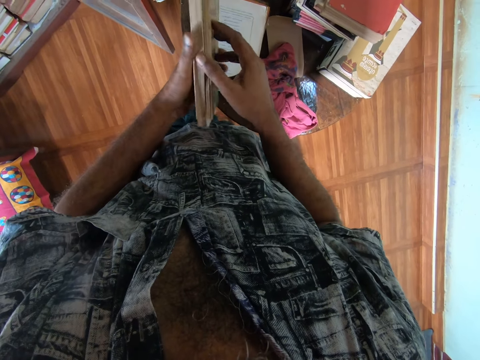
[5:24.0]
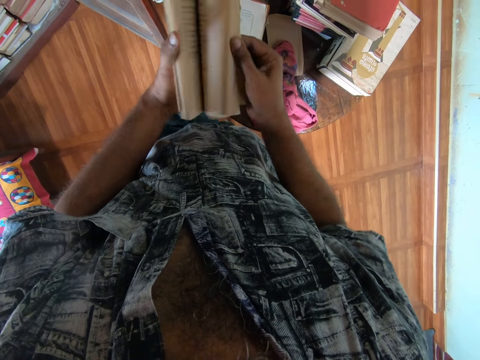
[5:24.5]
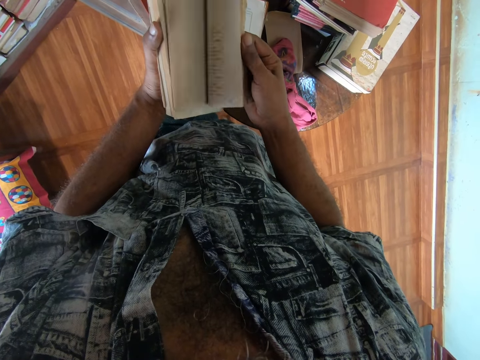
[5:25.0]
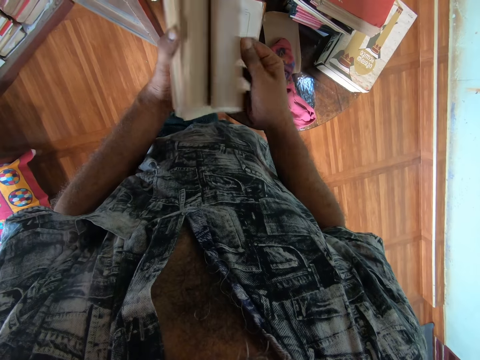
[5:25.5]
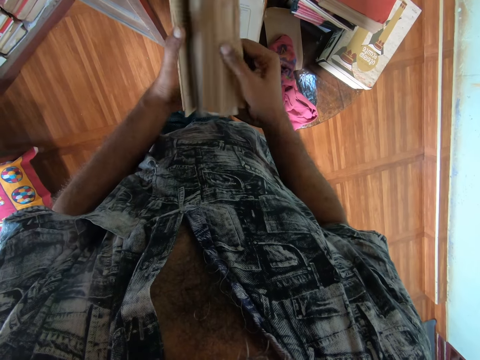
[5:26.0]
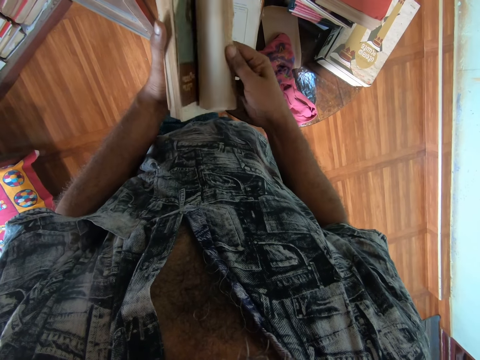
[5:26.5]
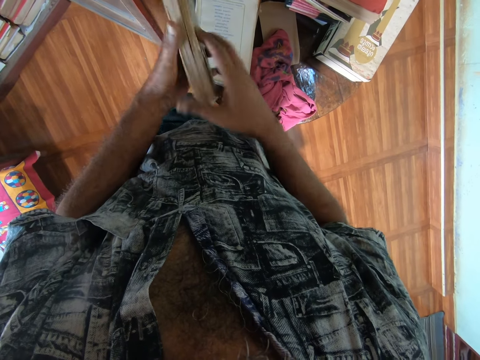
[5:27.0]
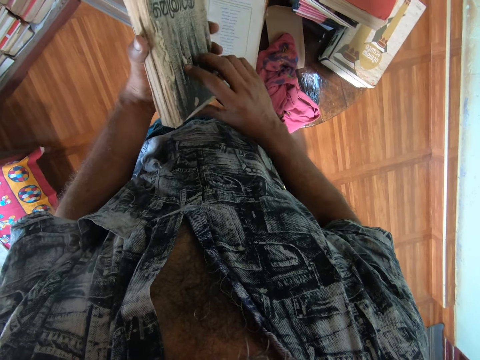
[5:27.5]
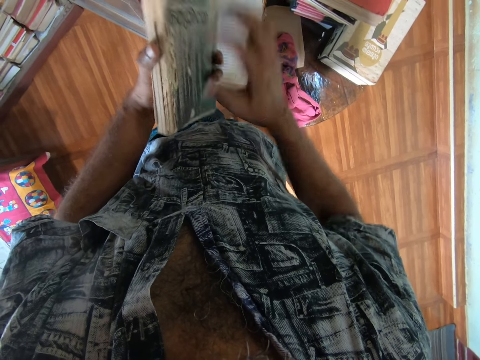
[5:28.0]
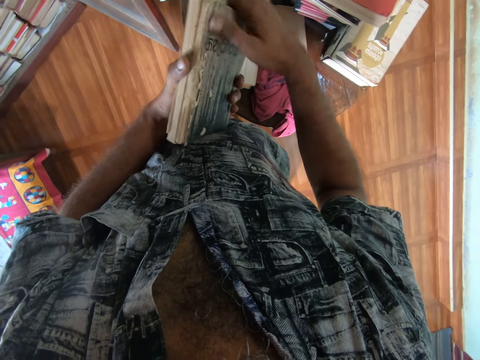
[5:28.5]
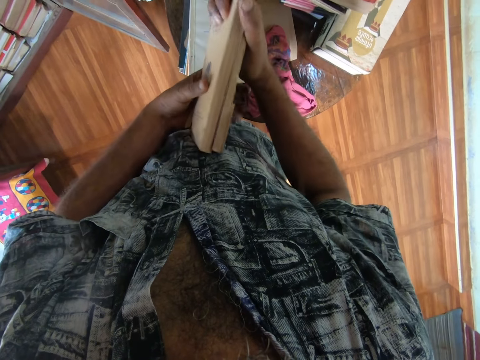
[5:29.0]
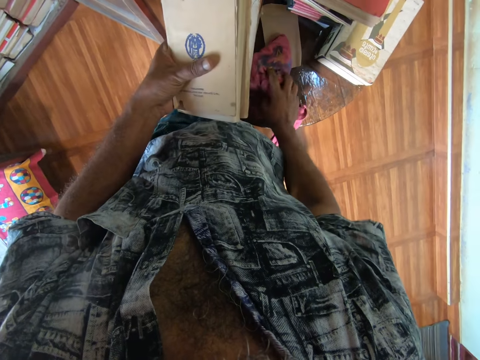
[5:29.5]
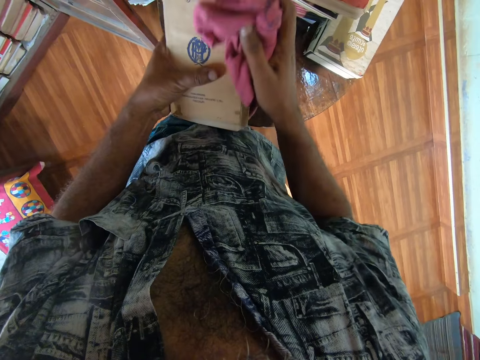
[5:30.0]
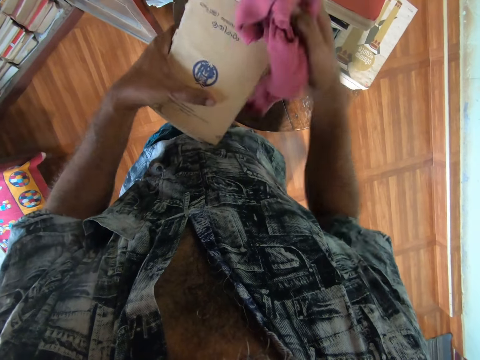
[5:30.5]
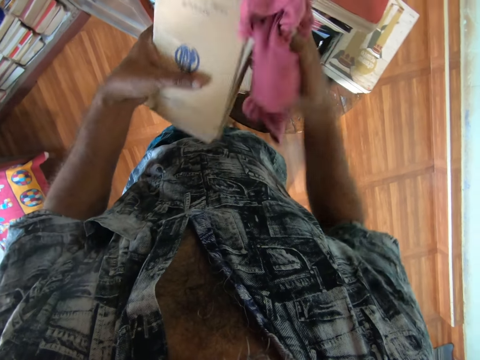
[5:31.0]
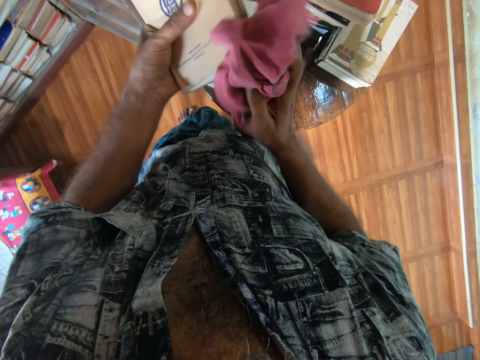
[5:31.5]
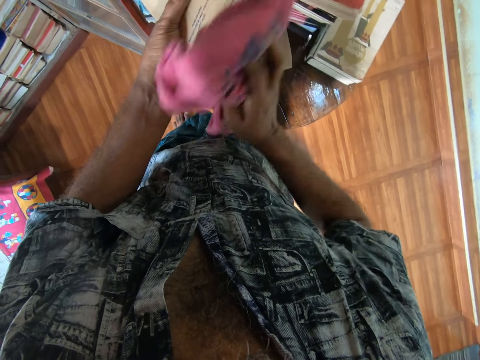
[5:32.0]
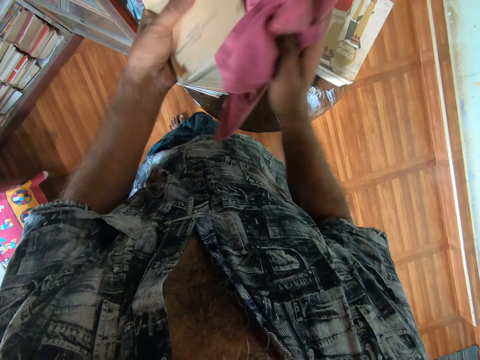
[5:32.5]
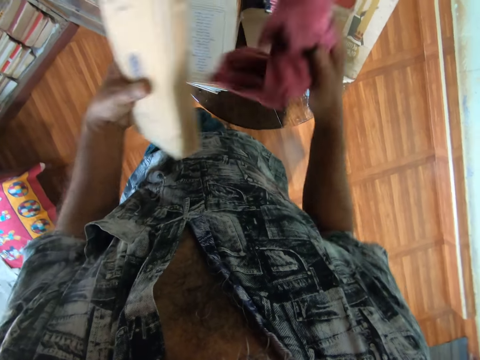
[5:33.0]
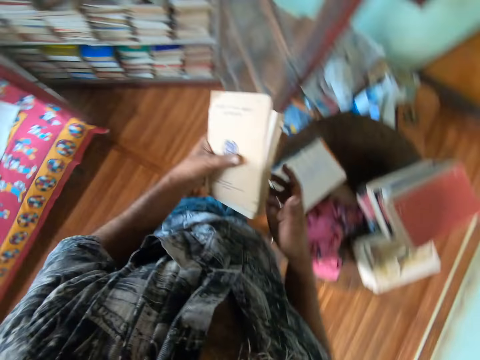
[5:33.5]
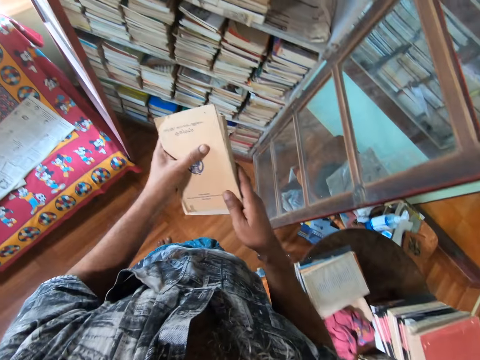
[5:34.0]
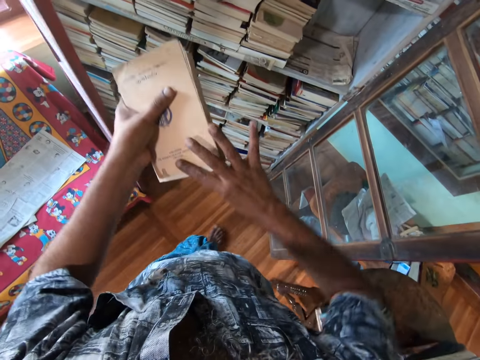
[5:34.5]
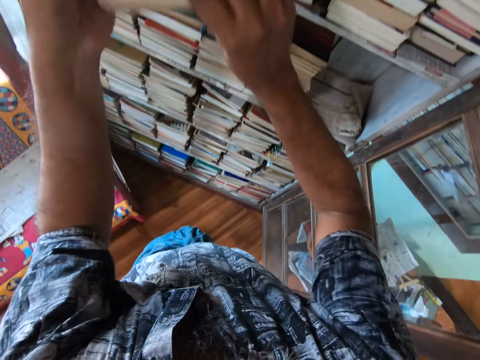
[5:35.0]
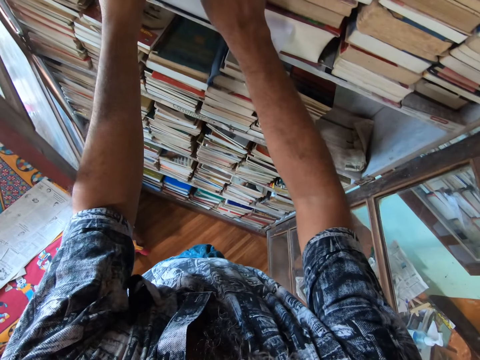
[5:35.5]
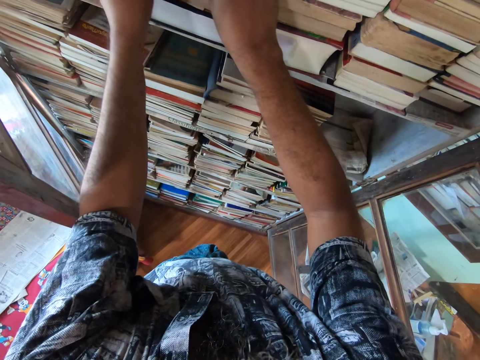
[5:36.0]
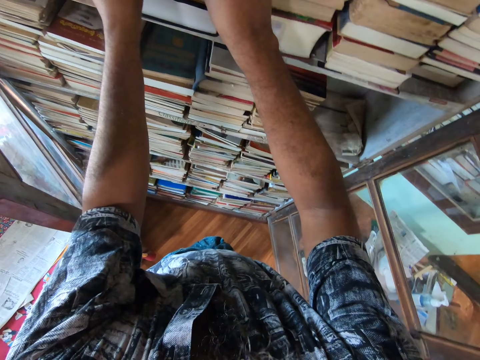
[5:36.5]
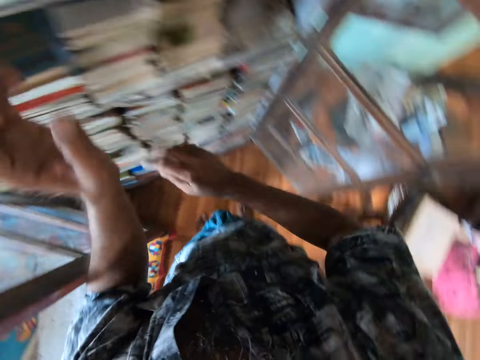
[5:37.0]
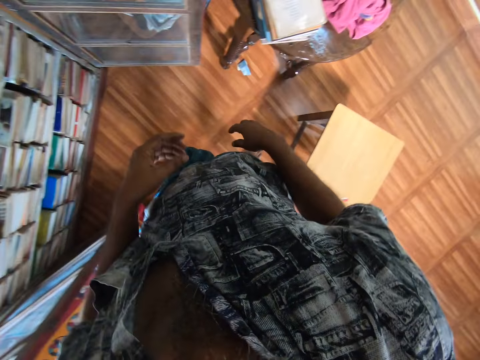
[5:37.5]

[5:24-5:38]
The camera wearer looks at the book. They pick up a piece of cloth from the table. They wipe the book with the piece of cloth. They put the piece of cloth on the table. They put the book on the bookshelf.

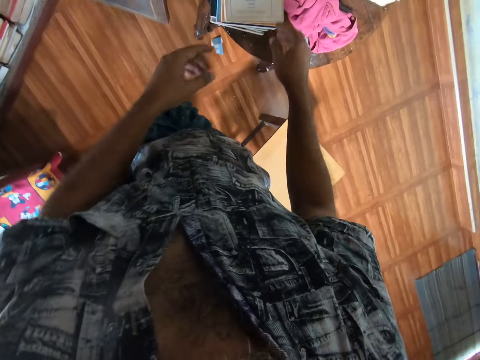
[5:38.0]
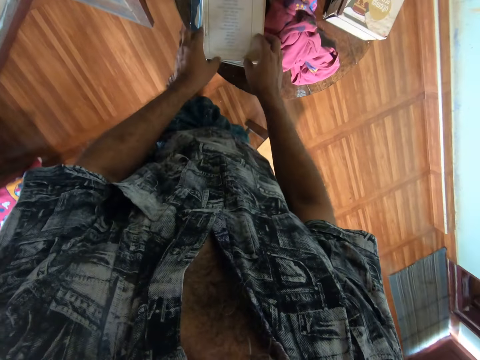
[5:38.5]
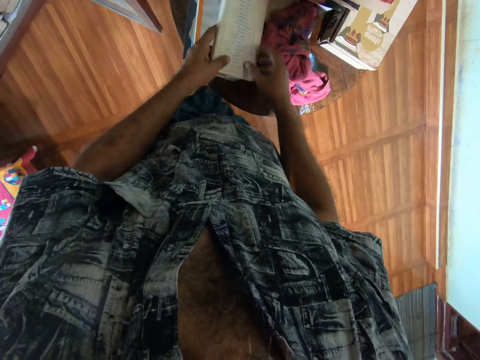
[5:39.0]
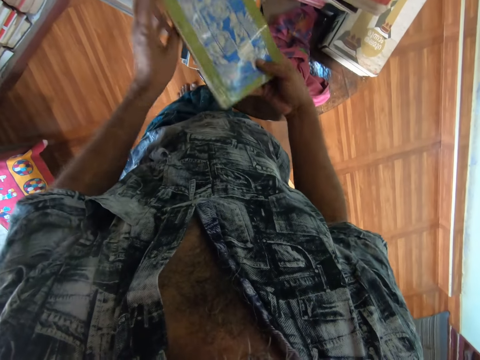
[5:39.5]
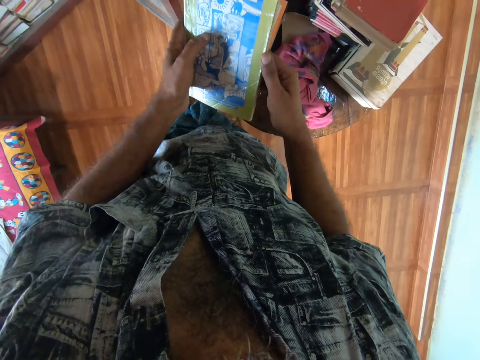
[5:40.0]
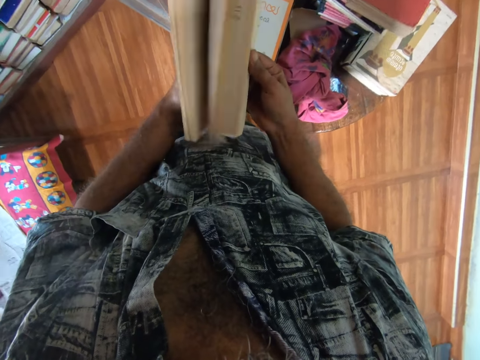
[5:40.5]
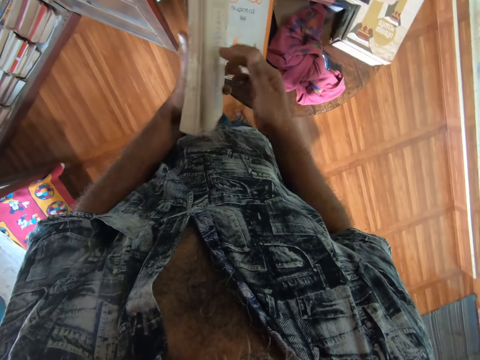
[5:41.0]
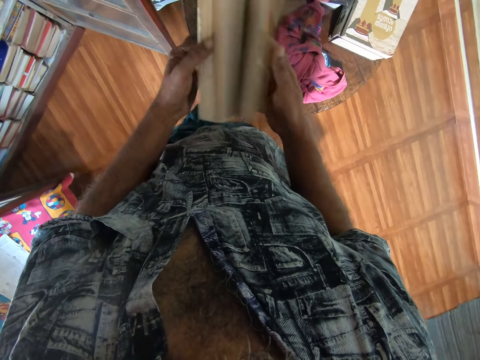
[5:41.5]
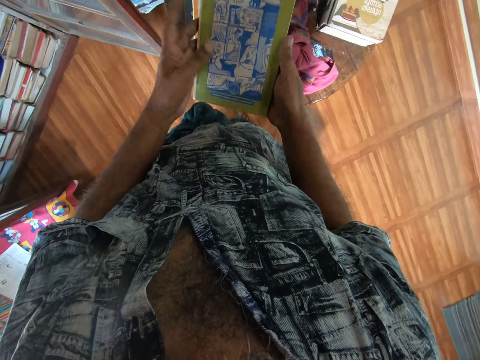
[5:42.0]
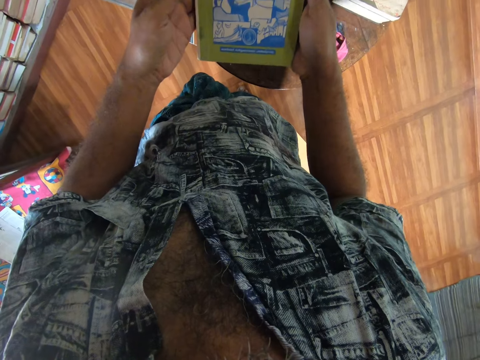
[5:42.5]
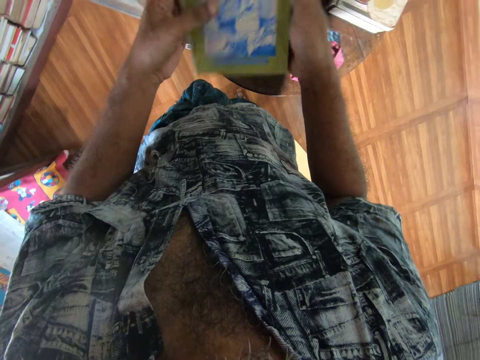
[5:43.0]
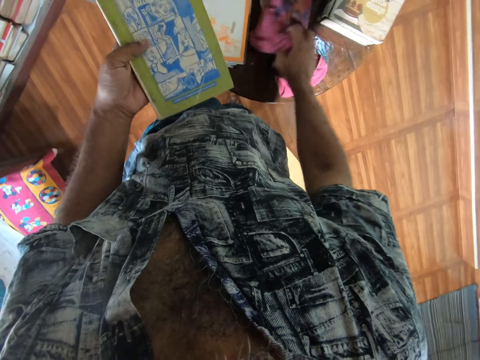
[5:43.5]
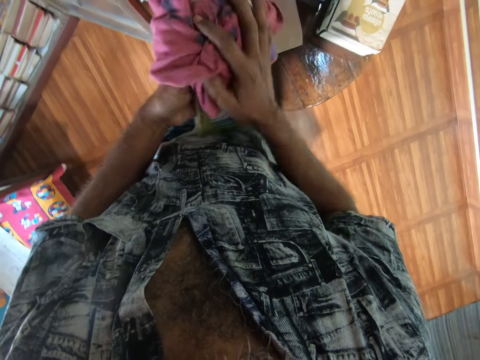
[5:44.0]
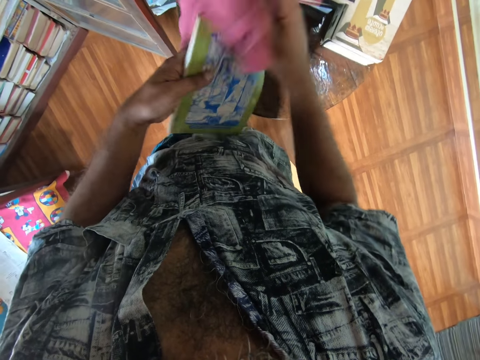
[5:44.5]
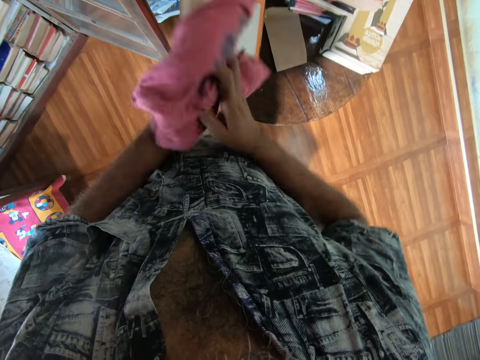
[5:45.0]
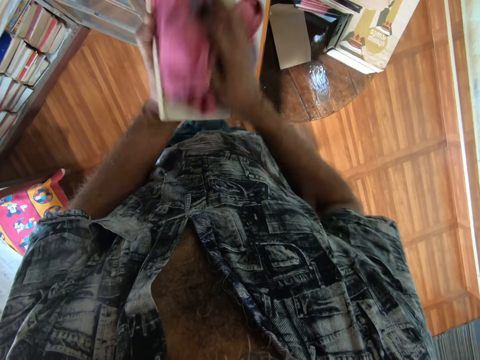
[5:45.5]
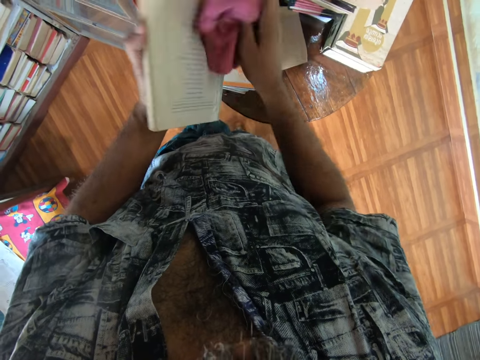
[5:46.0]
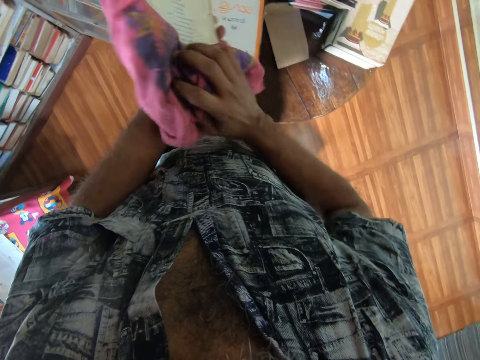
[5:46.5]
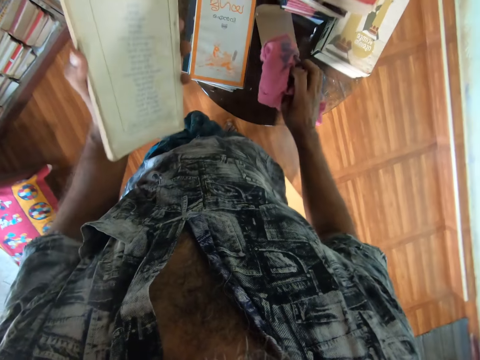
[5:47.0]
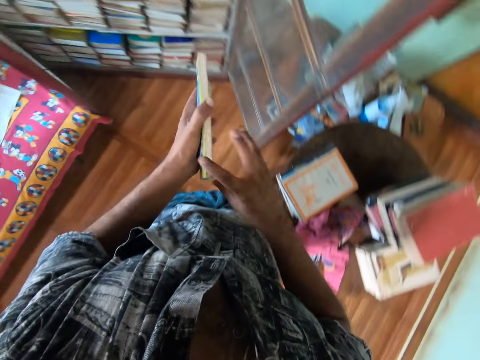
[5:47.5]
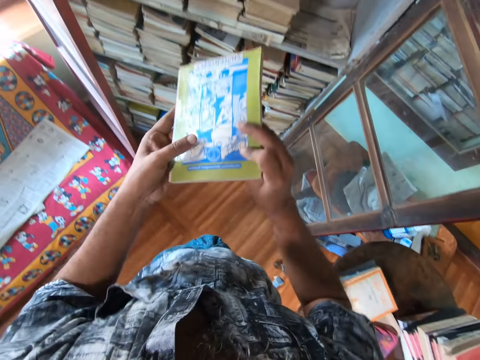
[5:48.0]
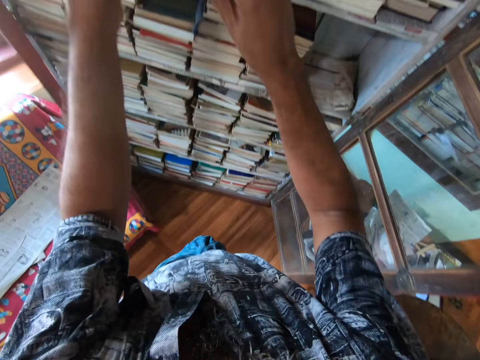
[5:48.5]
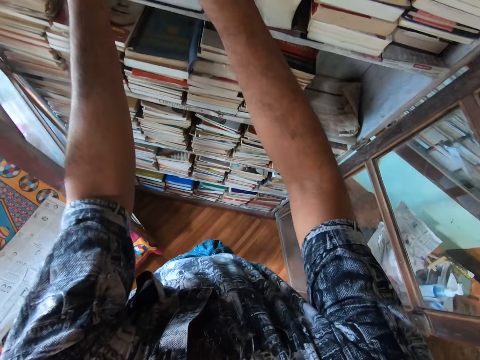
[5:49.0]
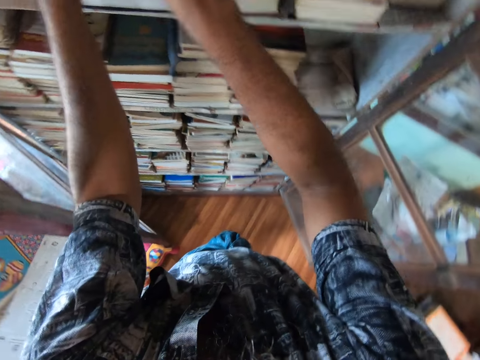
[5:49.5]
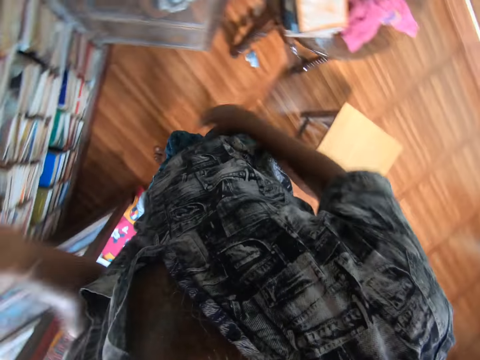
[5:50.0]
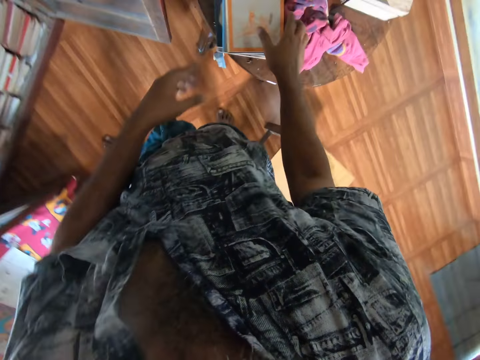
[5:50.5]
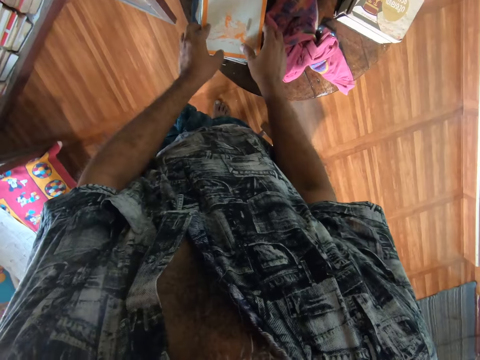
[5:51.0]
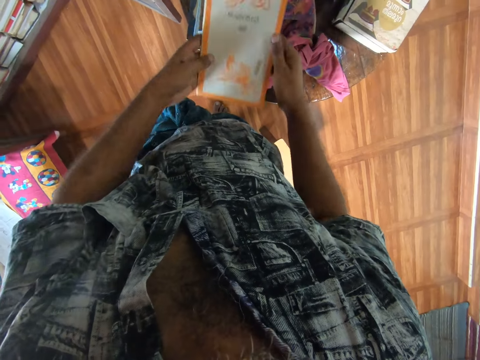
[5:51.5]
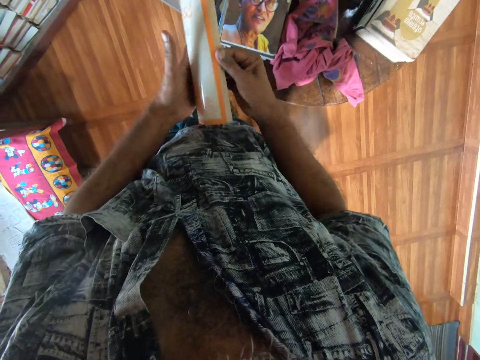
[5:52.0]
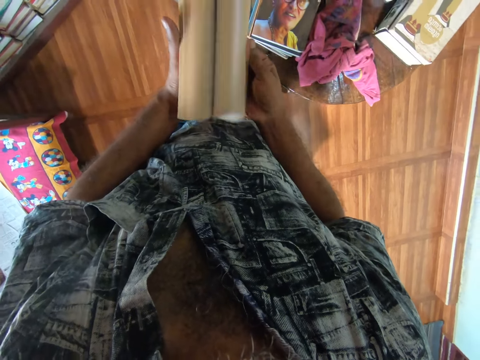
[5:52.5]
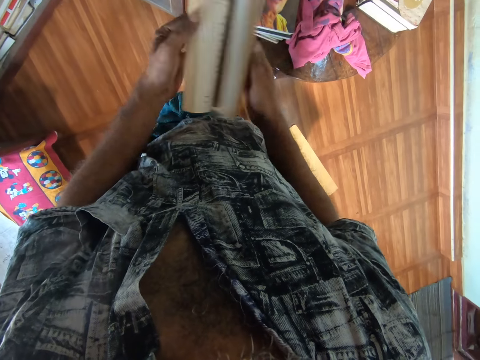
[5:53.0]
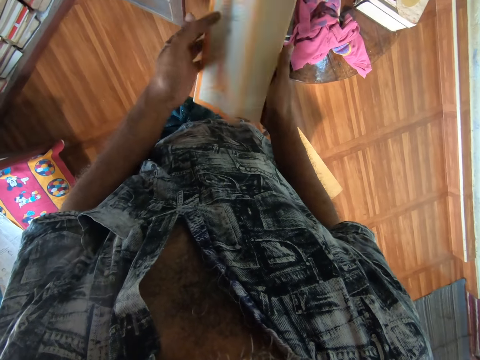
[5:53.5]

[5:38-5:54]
The camera wearer picks up a book from the table. They inspect the book. They stare at the book. They pick up a piece of cloth from the table. They wipe the book with the piece of cloth. They put the piece of cloth on the table. They put the book on the bookshelf. They pick up a book from the table. They inspect the book.
